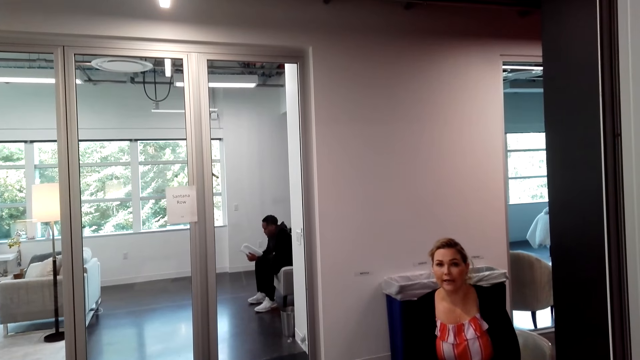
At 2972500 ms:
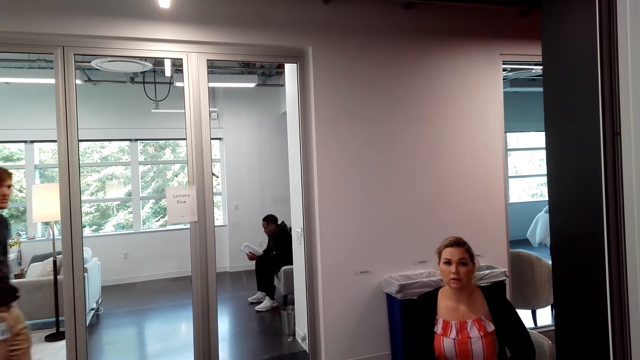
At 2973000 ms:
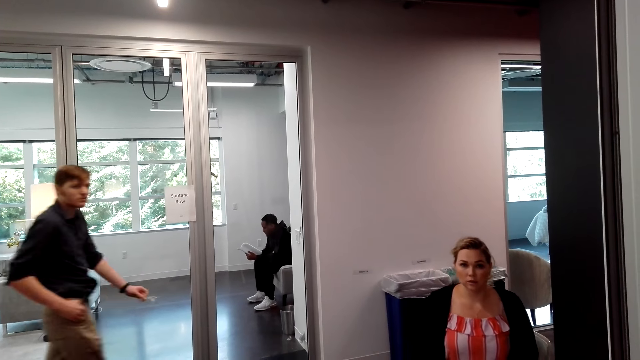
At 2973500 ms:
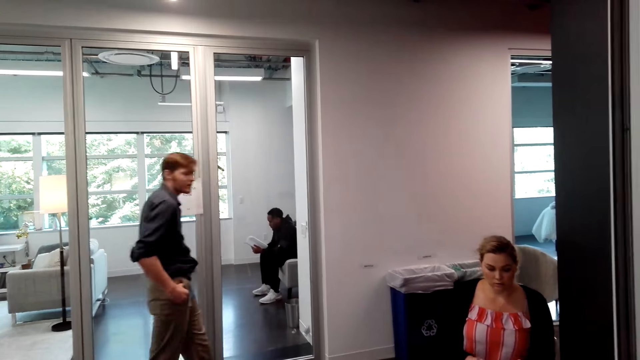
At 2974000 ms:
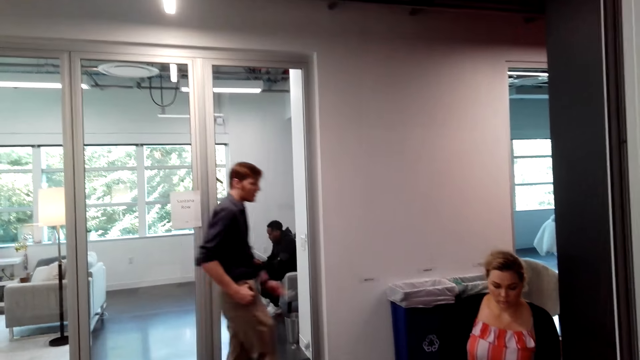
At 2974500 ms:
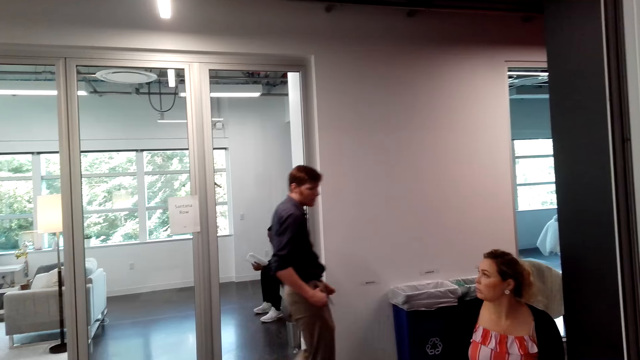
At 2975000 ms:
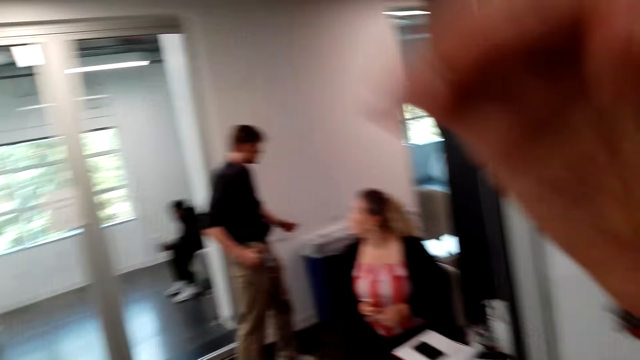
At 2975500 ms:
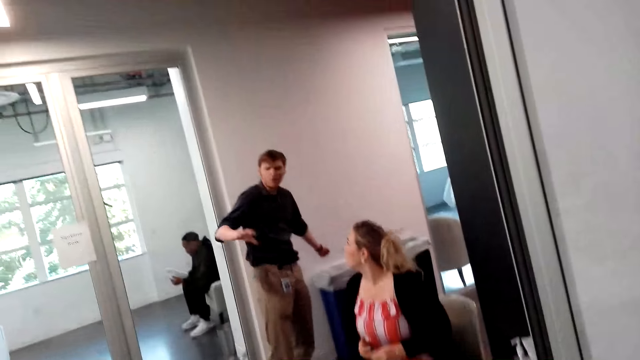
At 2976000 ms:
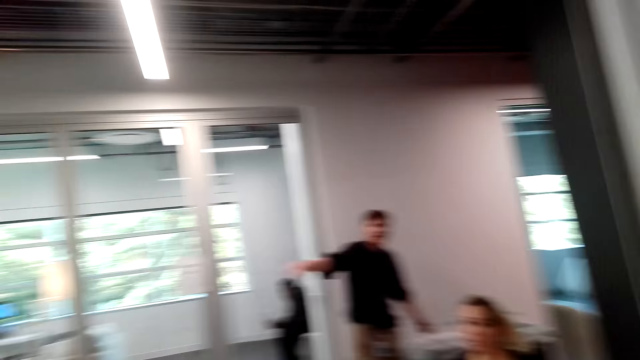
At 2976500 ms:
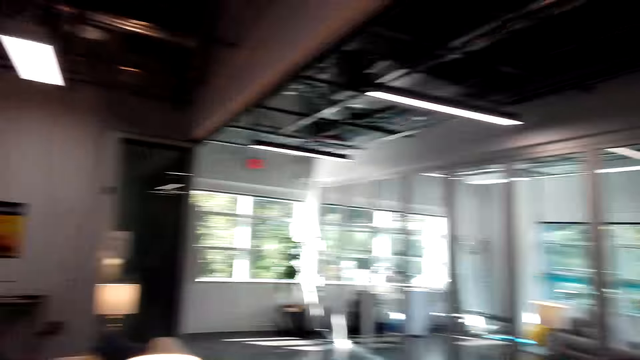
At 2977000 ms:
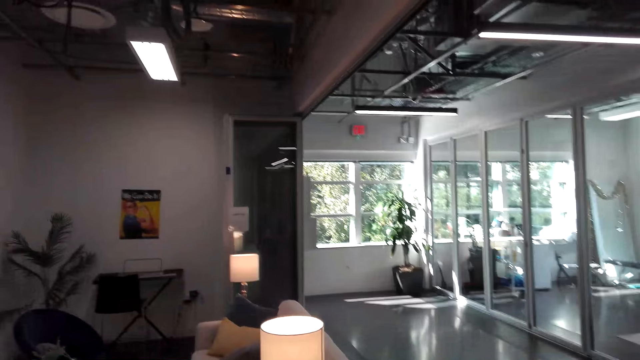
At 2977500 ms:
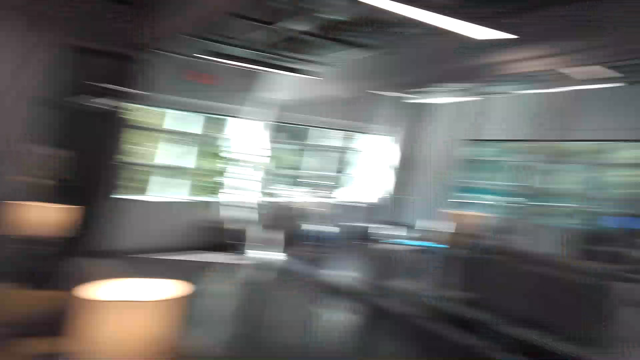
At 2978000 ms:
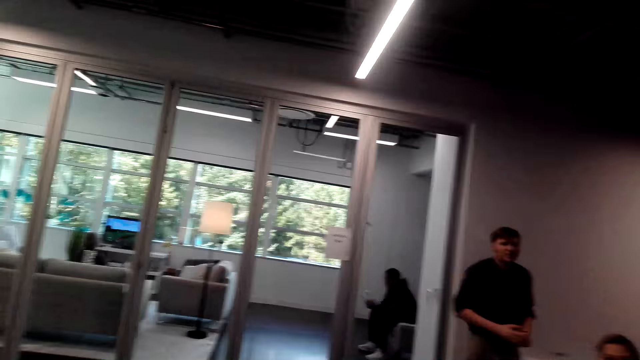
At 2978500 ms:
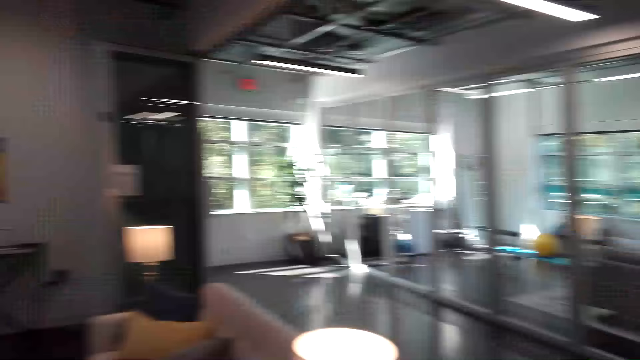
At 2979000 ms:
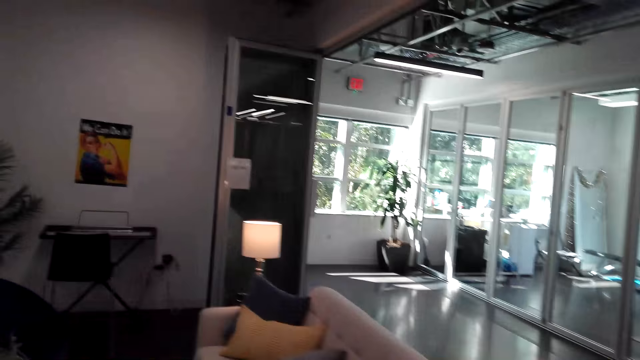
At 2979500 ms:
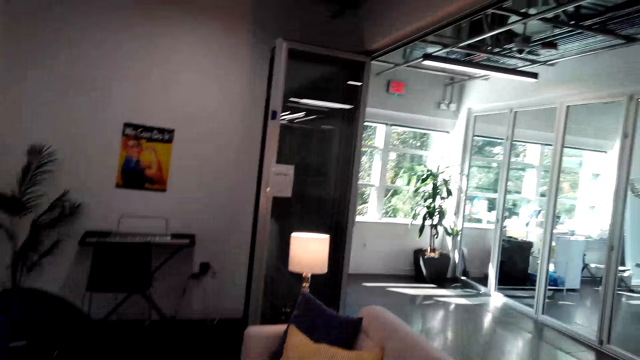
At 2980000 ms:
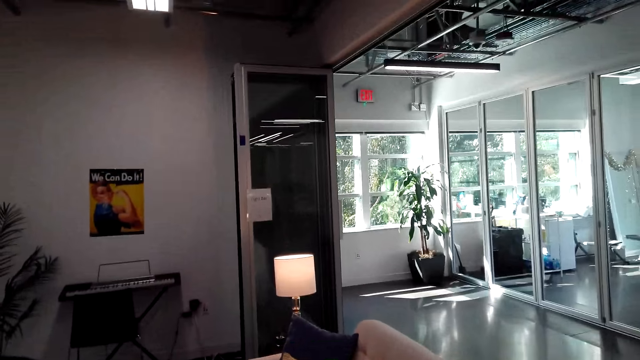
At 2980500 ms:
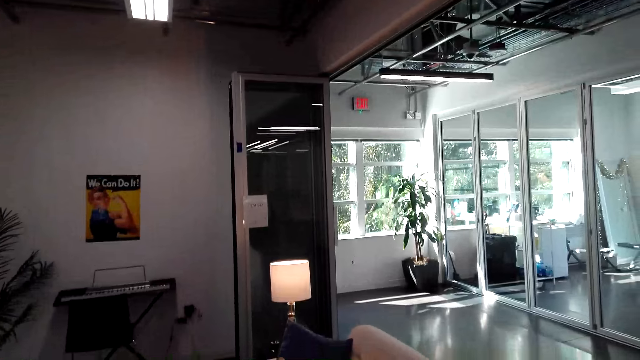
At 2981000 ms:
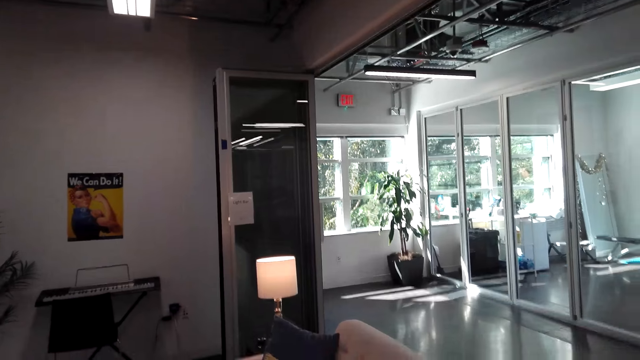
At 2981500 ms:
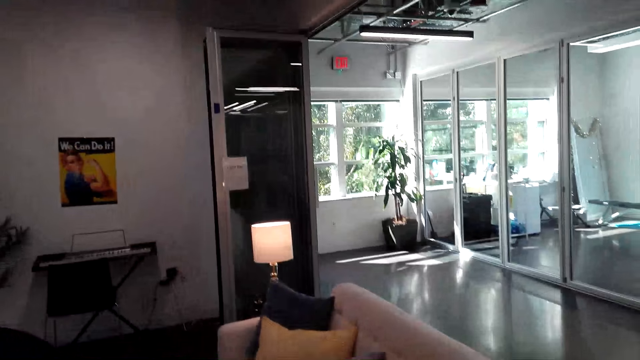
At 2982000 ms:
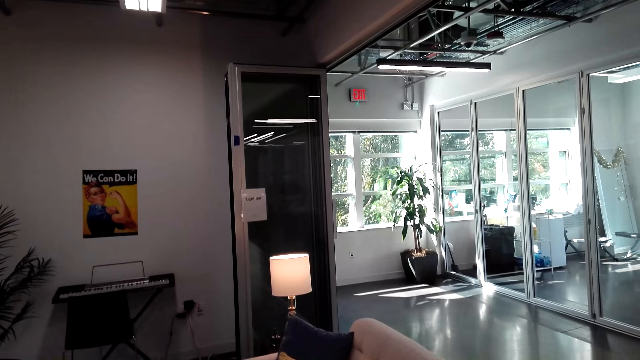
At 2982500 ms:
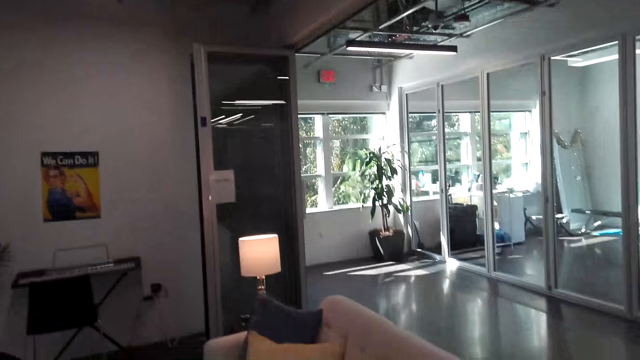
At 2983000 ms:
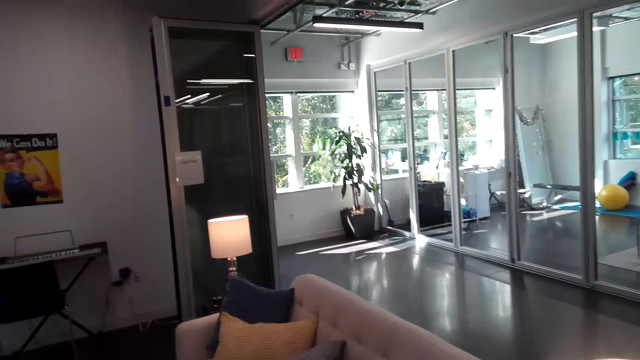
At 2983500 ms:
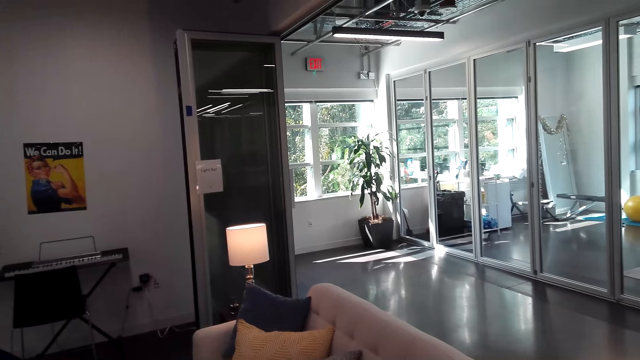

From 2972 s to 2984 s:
A man walks around the room. The camera wearer adjusts the camera. The man moves his hand. Another man sits on a chair. The first man stands near a third man. The third man sits on a chair.

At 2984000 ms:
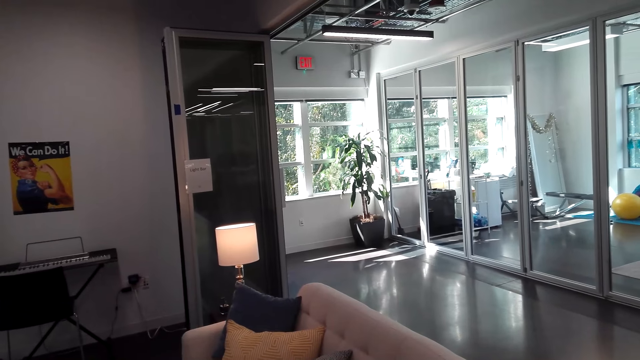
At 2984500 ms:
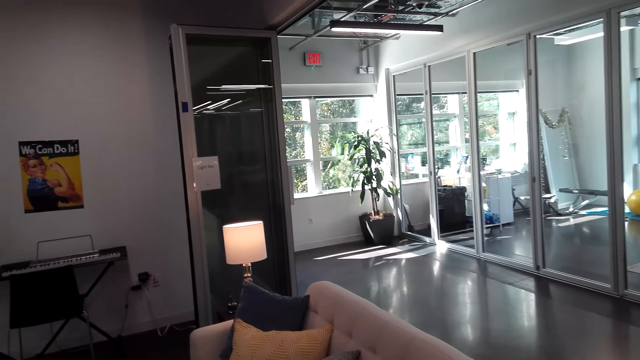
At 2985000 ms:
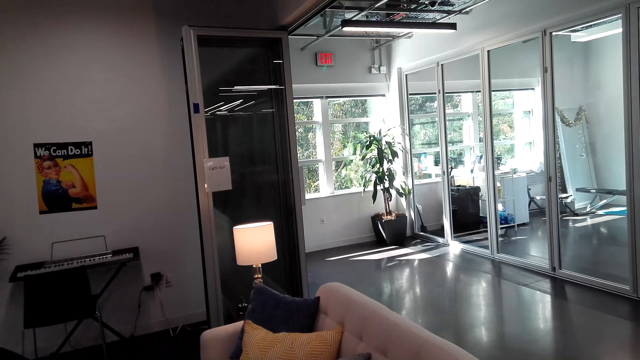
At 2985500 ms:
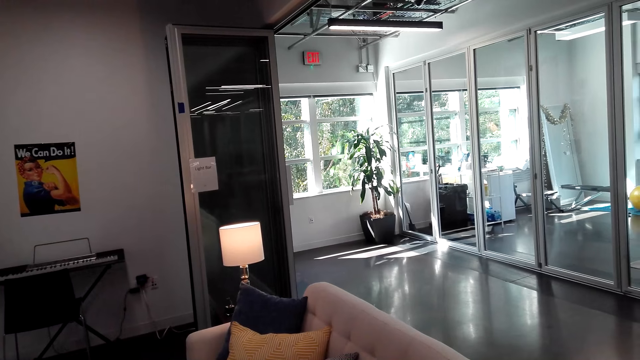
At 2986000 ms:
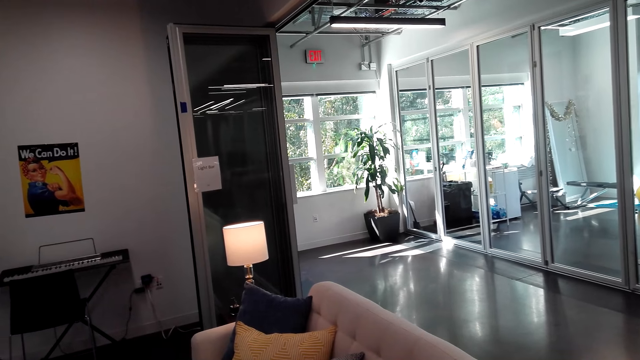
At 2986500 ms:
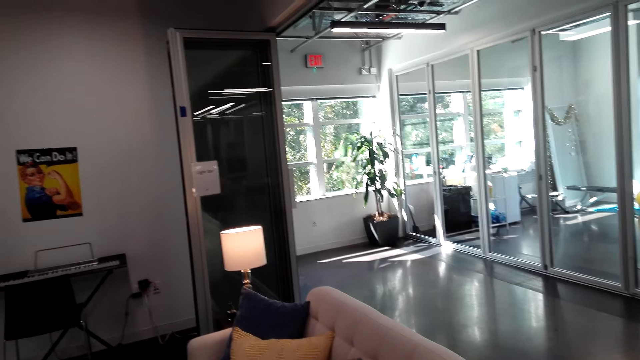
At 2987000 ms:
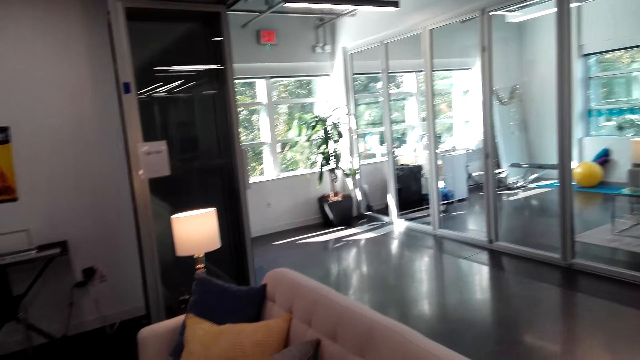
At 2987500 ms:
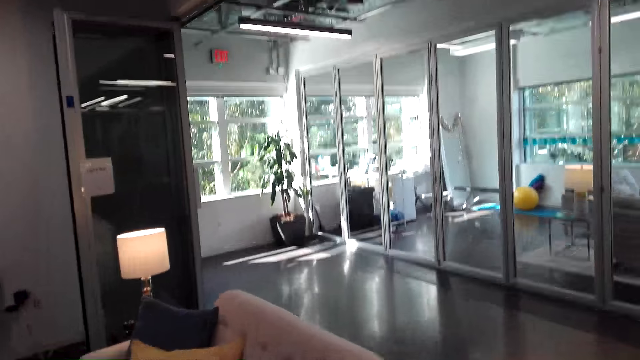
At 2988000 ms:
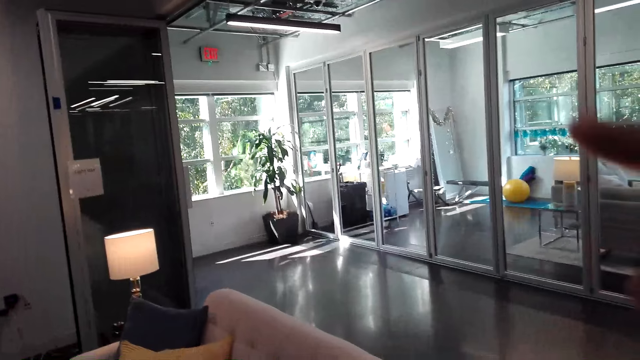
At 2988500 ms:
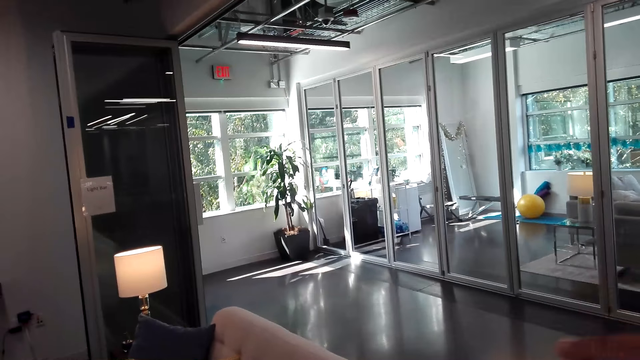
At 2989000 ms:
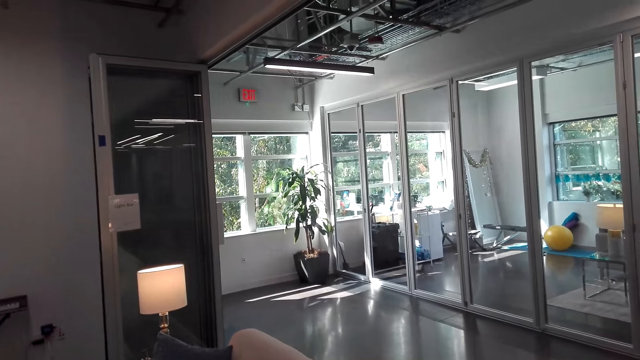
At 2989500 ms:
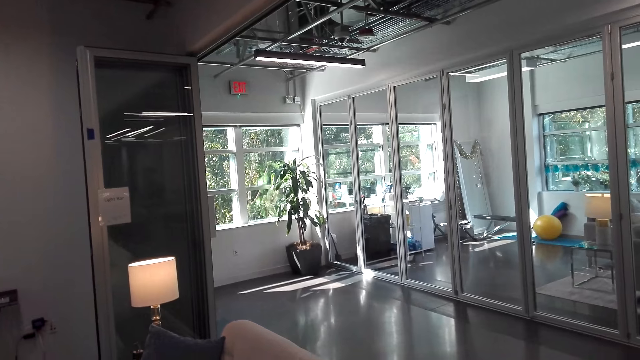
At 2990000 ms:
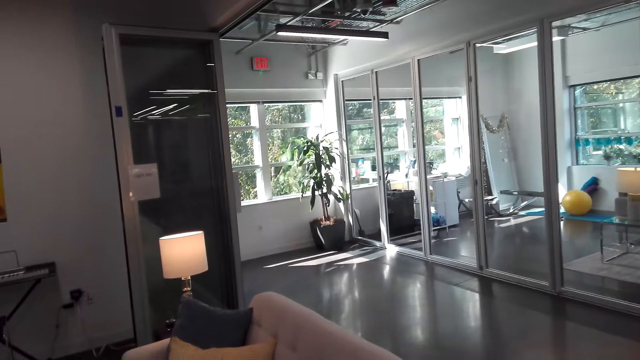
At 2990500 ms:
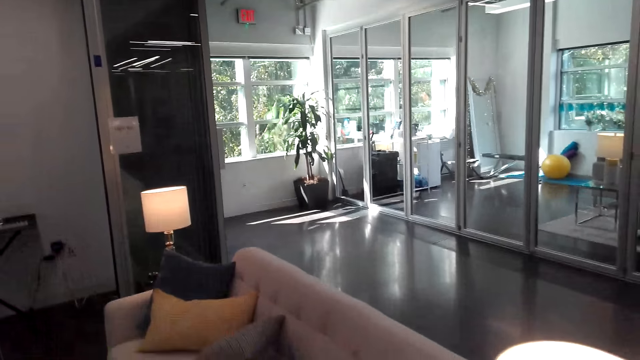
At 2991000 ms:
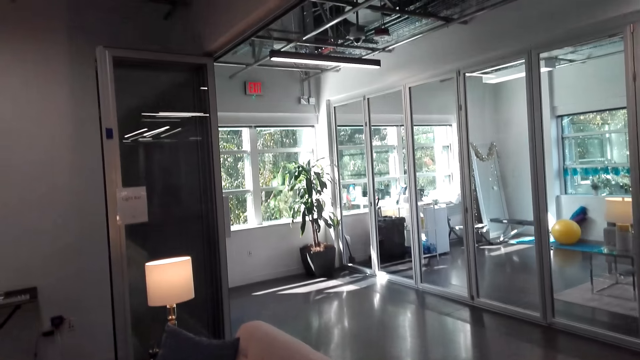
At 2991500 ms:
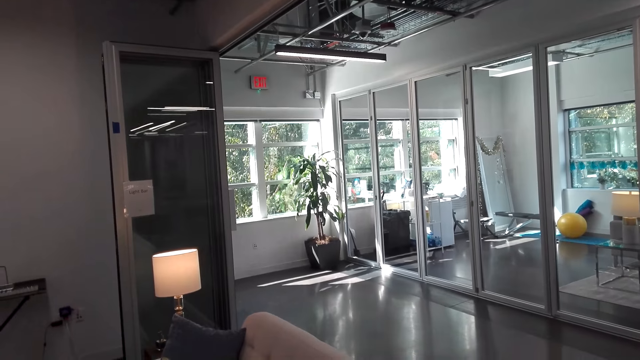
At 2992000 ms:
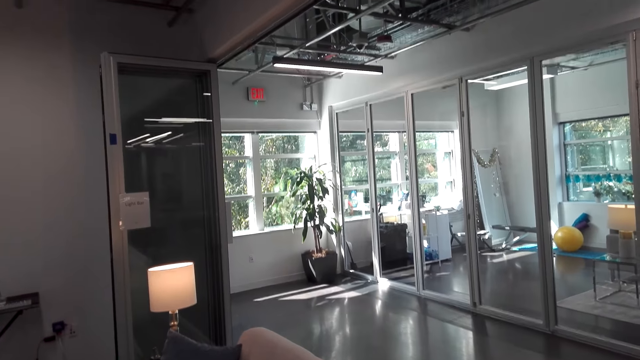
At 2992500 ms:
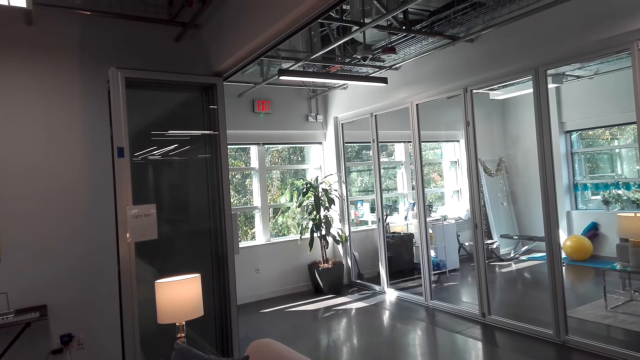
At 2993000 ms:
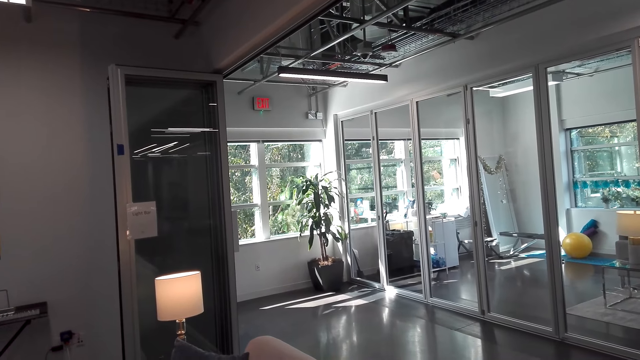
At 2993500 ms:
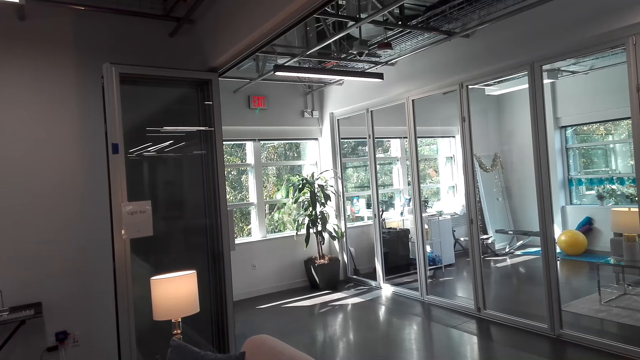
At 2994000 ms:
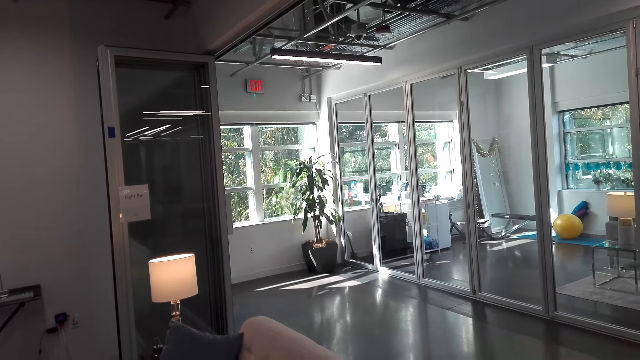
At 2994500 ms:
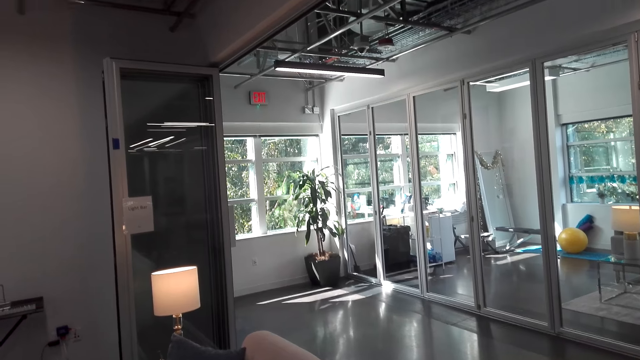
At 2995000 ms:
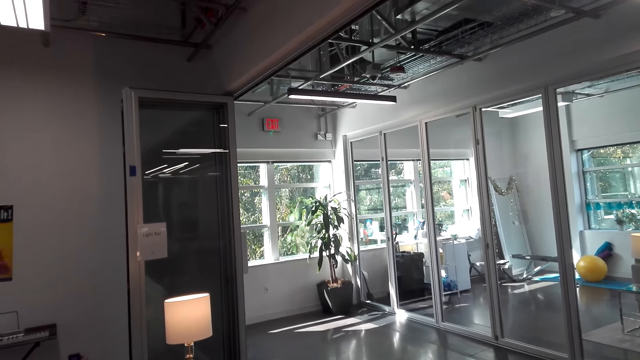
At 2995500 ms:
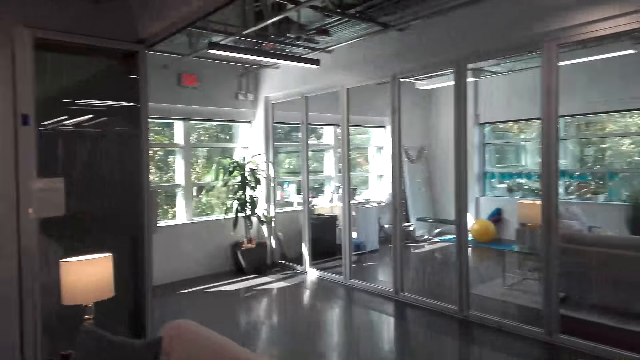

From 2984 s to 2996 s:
The camera wearer moves his hand.
